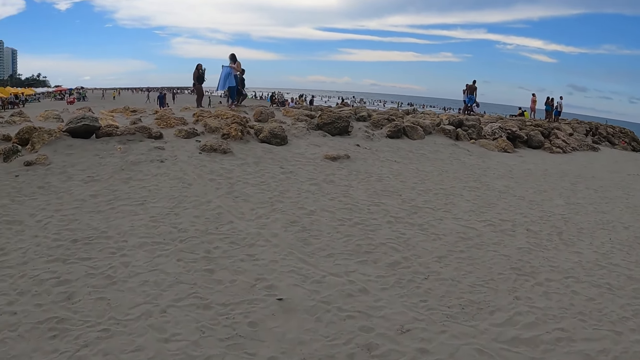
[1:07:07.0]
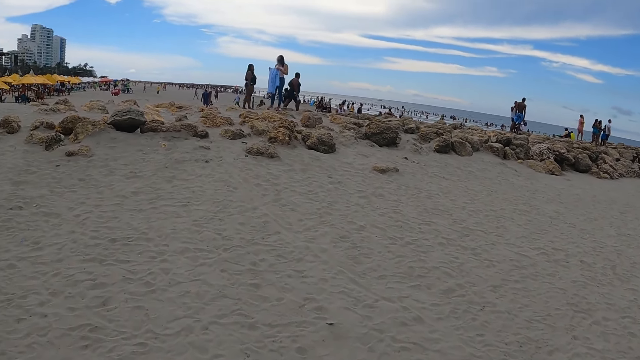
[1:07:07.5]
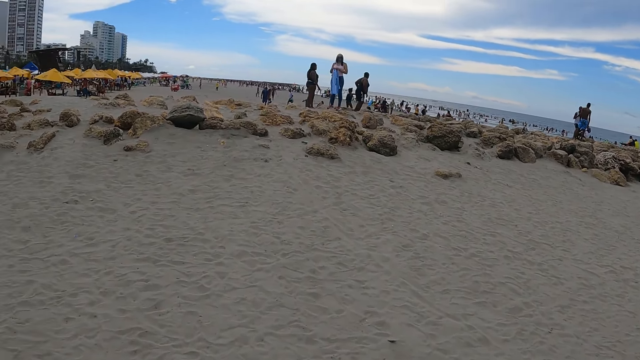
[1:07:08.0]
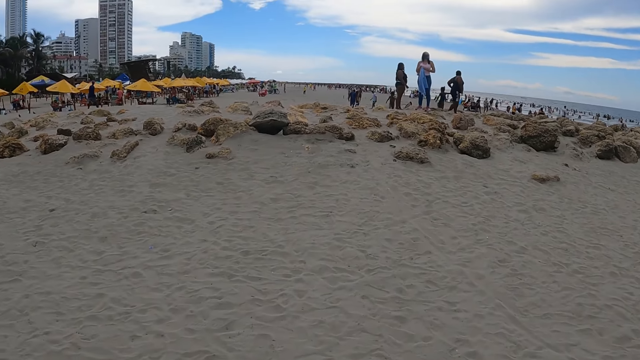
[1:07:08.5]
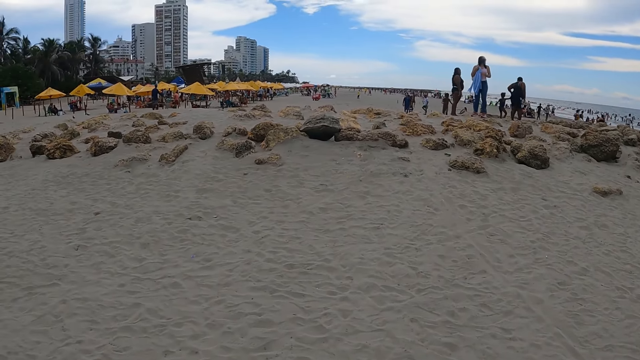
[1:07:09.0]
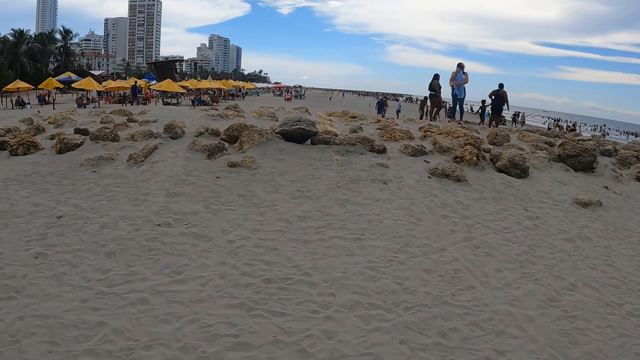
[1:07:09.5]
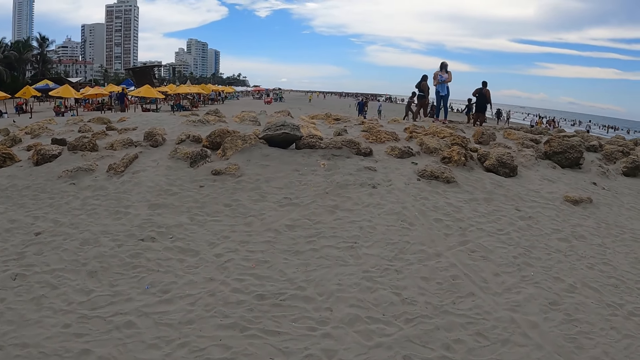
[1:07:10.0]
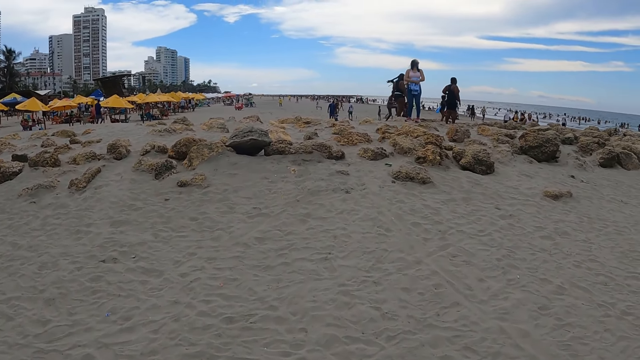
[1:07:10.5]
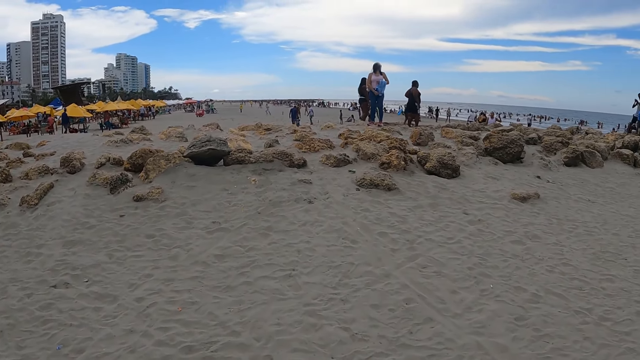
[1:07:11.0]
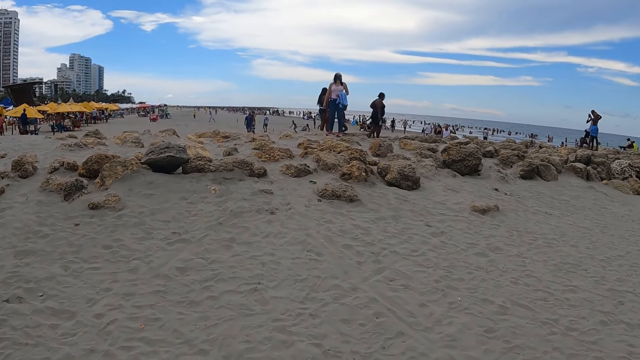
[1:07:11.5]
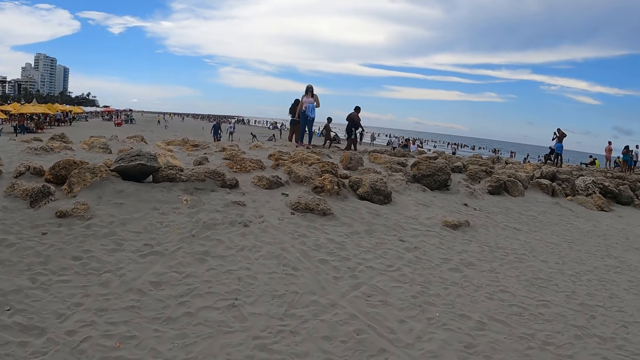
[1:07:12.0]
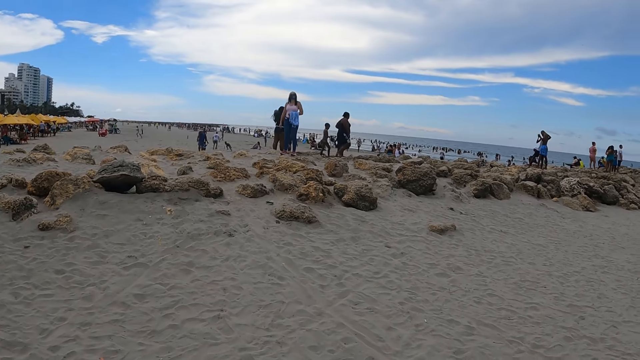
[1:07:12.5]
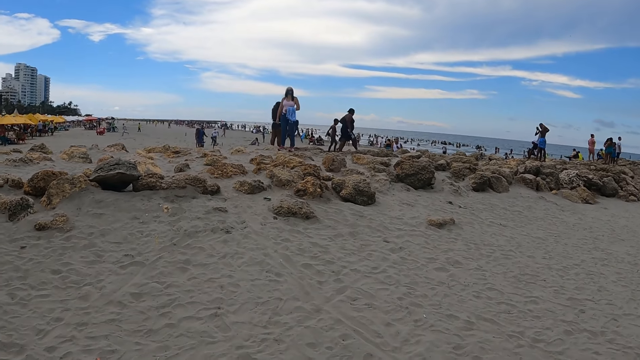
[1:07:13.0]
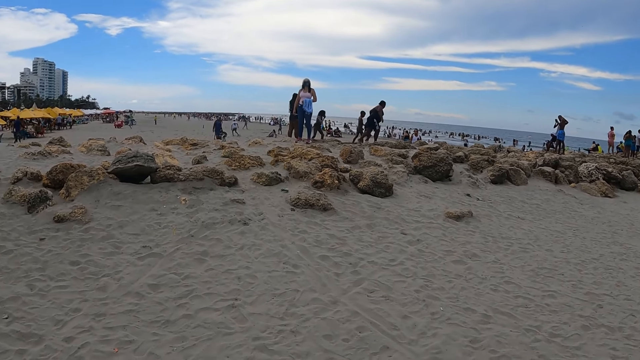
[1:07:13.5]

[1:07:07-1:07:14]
The camera wearer walks across the beach and looks around.

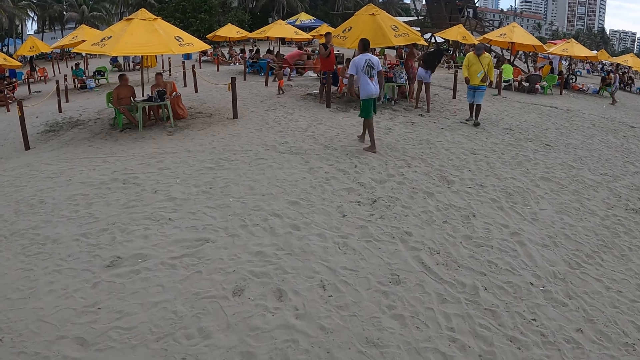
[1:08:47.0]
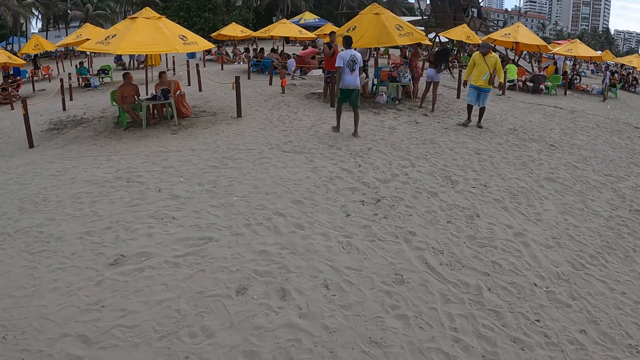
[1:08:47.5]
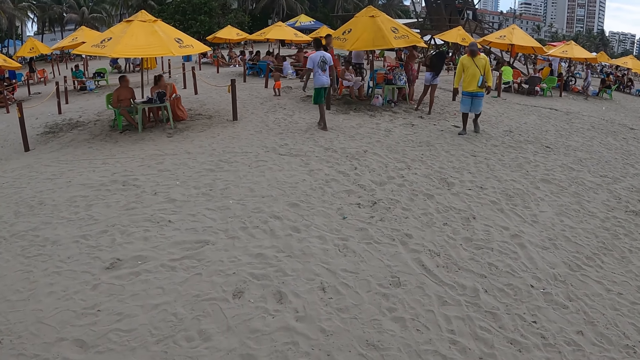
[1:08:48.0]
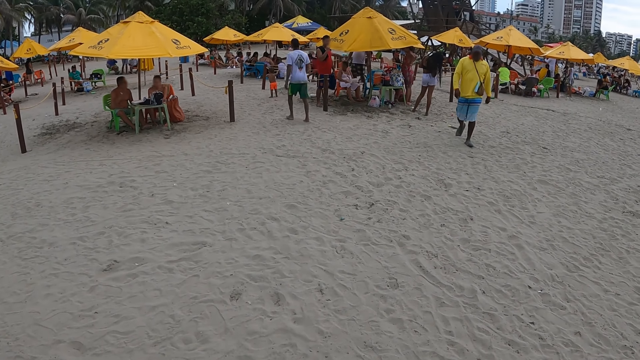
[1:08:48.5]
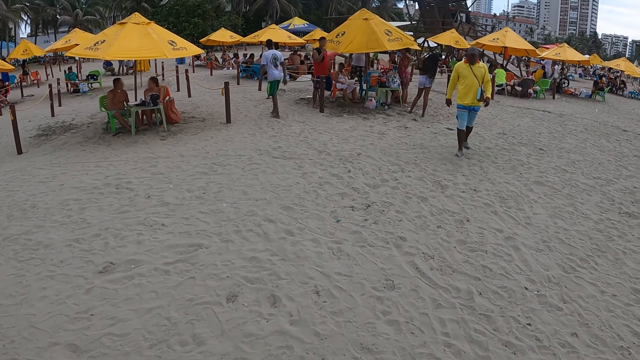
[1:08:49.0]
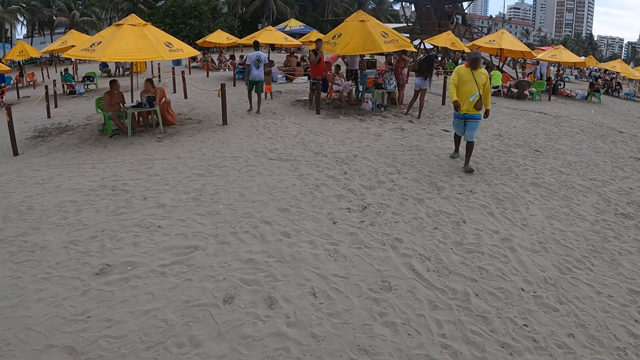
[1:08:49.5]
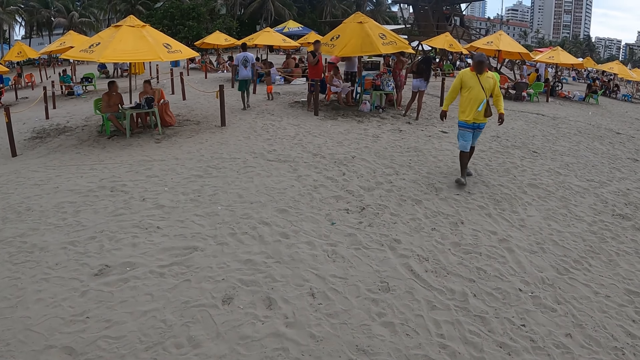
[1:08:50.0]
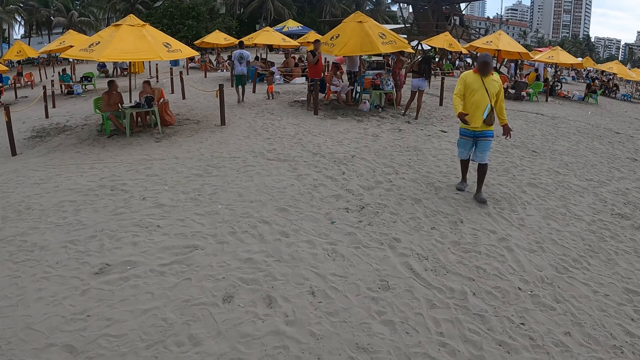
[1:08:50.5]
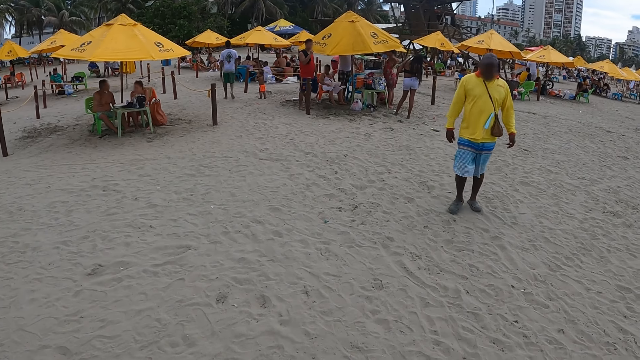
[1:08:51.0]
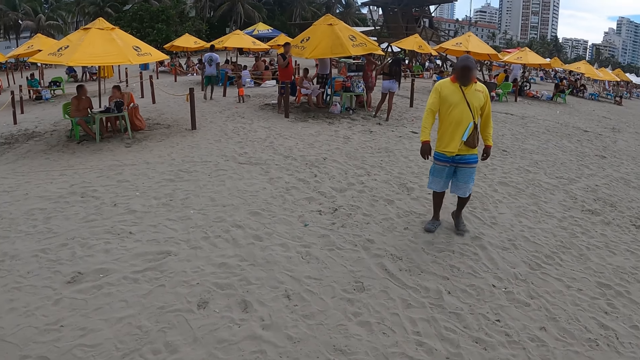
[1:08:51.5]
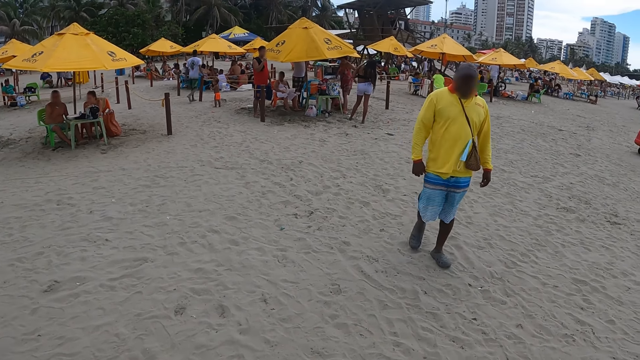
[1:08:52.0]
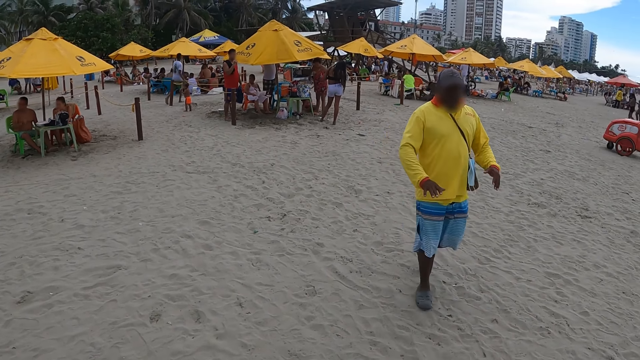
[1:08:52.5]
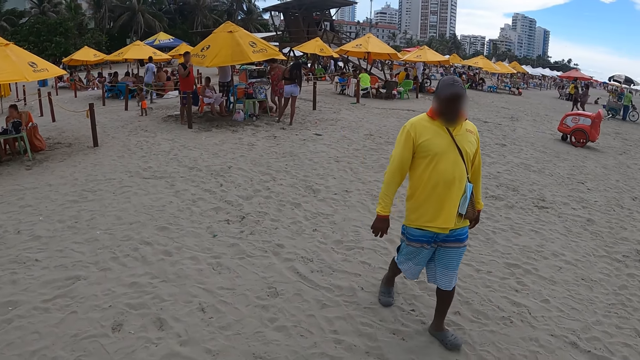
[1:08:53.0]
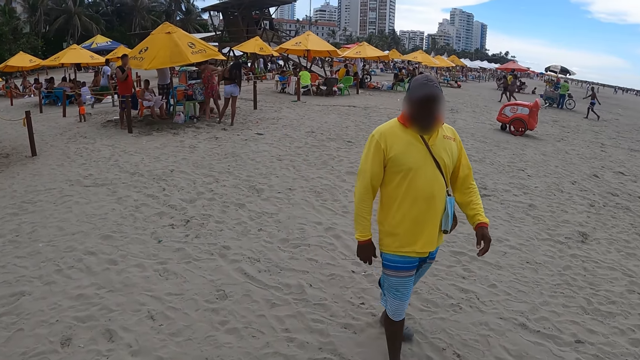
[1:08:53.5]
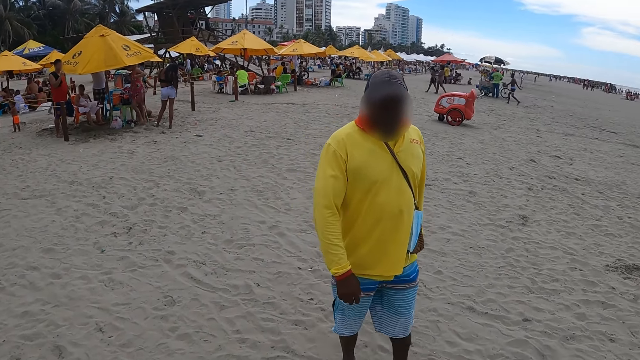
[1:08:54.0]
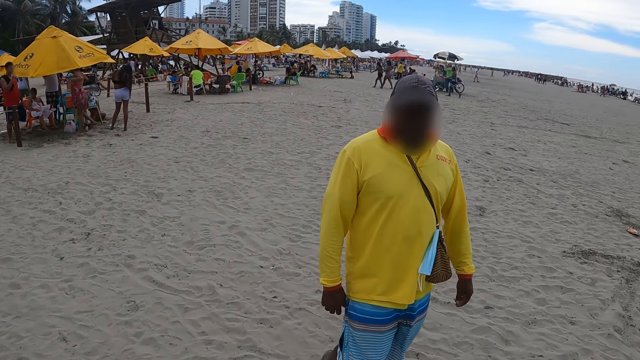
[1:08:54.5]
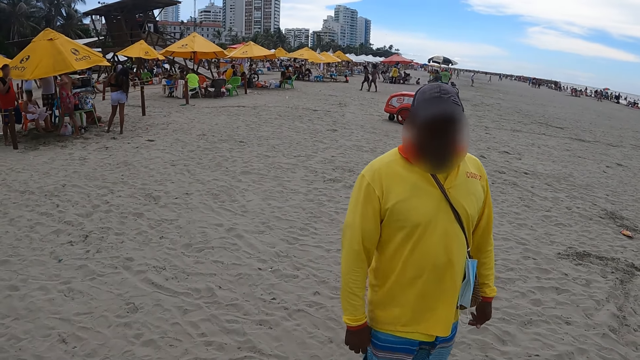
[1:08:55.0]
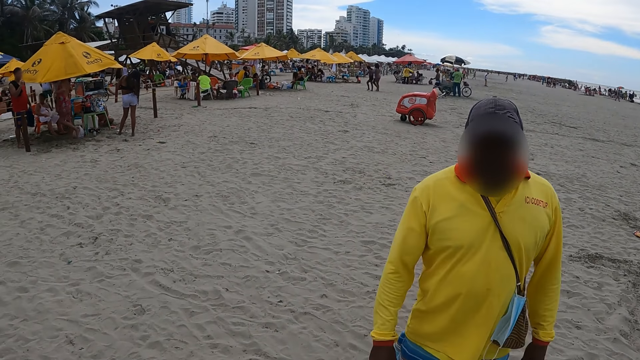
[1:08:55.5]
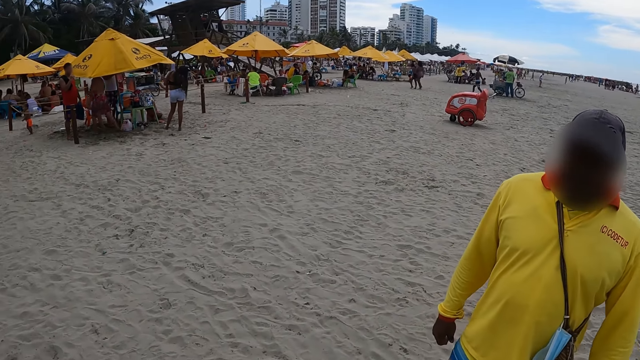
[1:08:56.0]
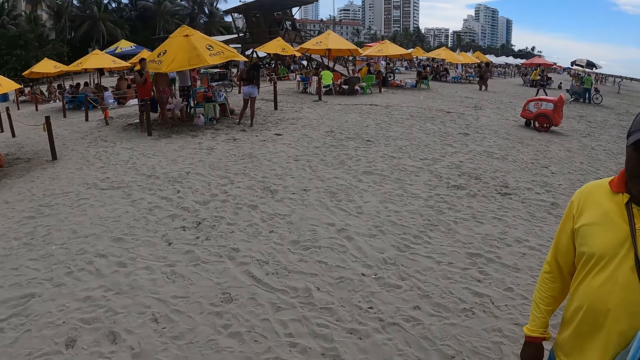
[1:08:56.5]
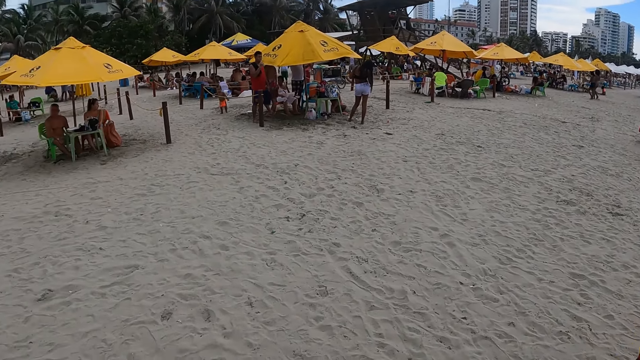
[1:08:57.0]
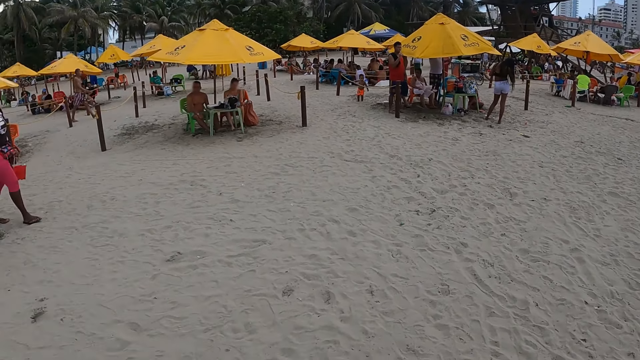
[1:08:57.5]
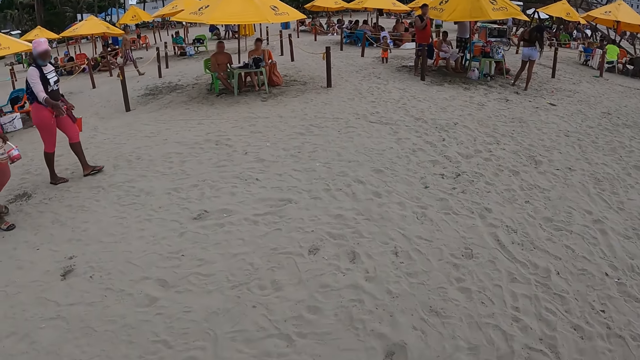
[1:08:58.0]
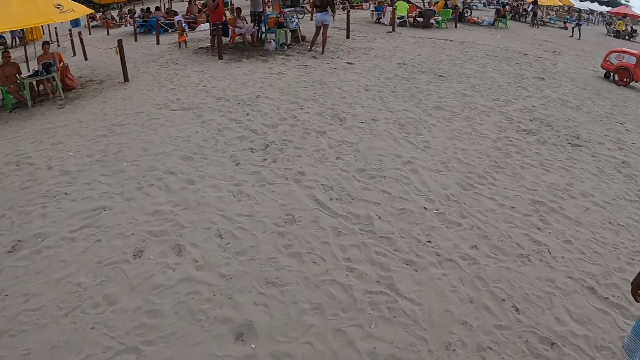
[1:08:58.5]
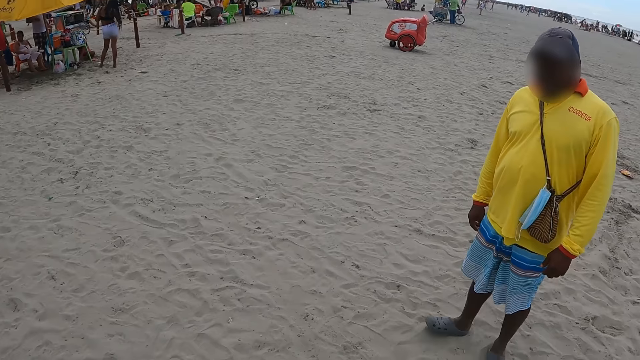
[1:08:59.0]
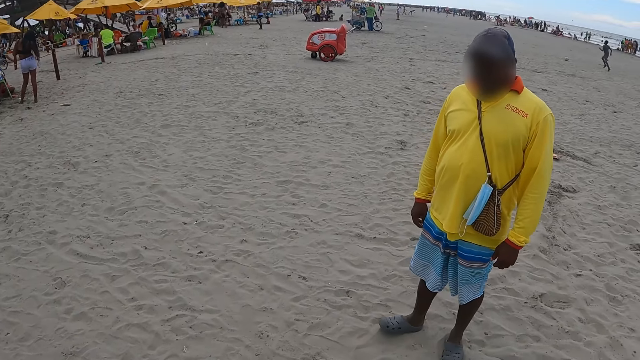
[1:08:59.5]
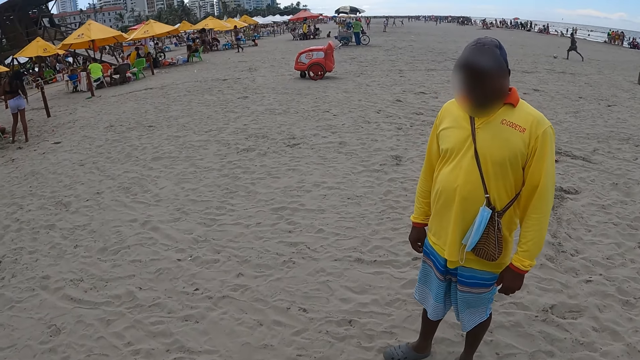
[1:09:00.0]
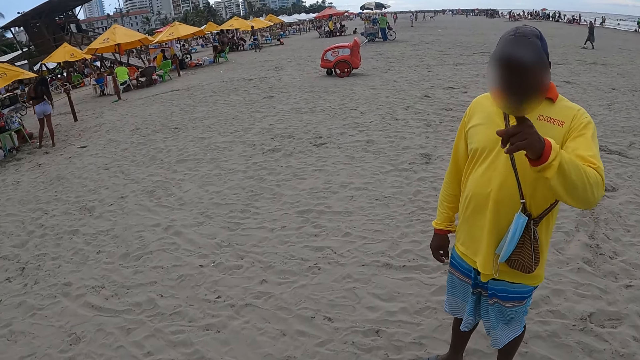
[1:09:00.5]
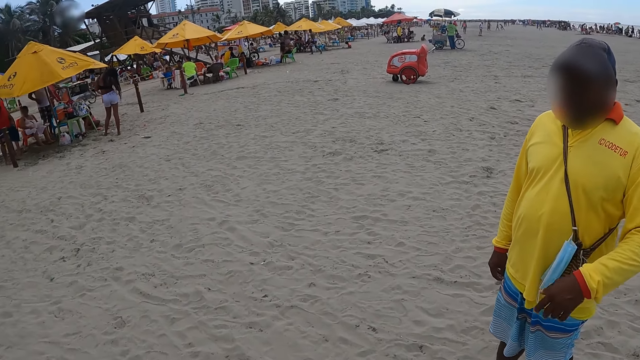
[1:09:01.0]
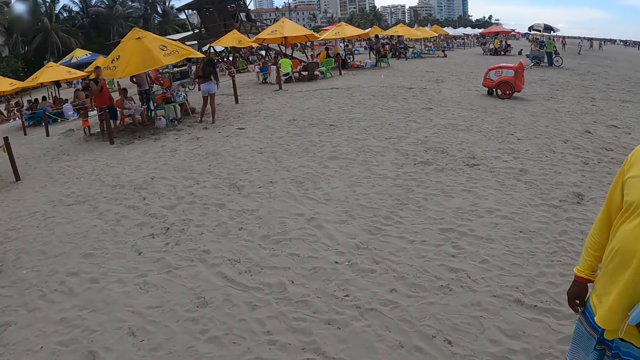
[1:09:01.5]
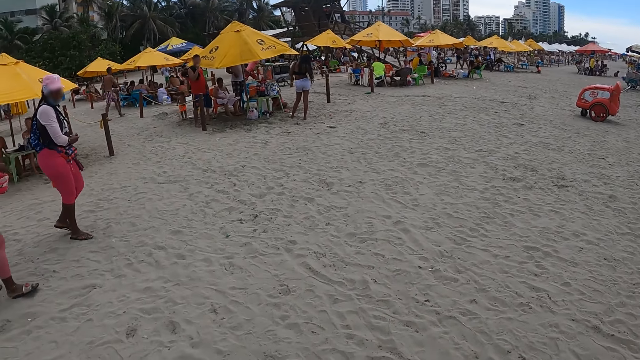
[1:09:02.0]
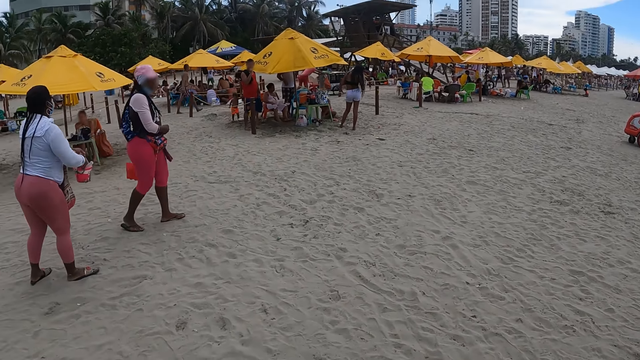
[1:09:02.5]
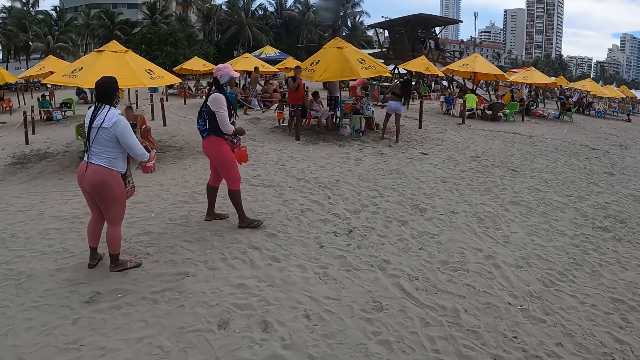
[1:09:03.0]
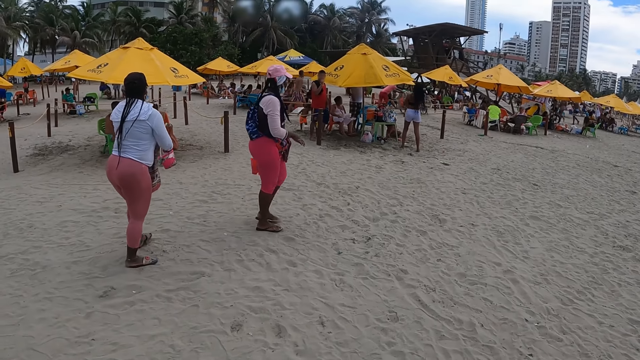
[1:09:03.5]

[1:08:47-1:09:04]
A man walks towards the camera wearer. The man converses with the camera wearer. The man points up on the beach.
